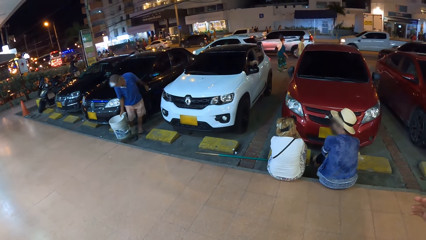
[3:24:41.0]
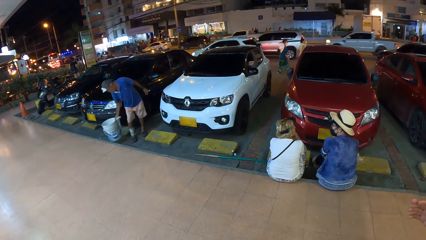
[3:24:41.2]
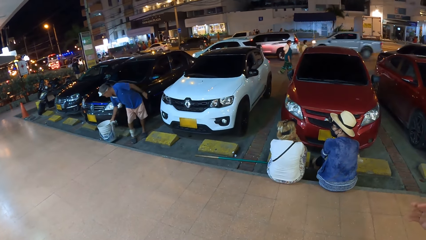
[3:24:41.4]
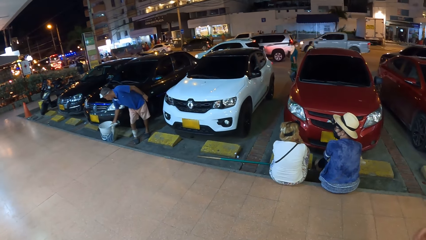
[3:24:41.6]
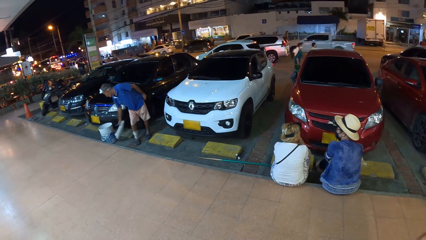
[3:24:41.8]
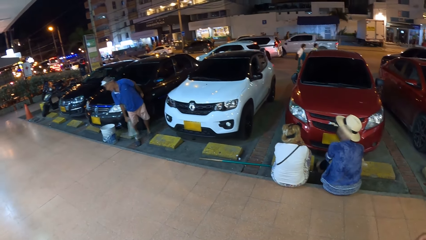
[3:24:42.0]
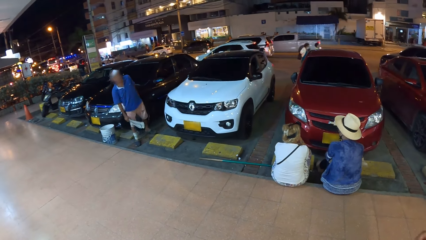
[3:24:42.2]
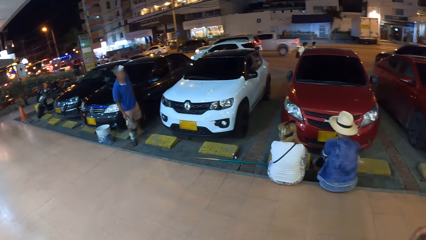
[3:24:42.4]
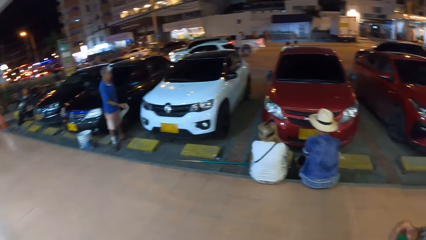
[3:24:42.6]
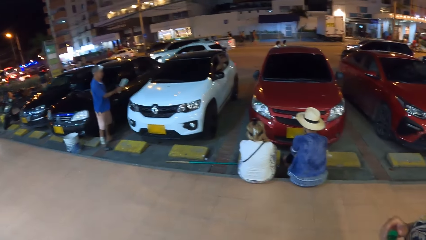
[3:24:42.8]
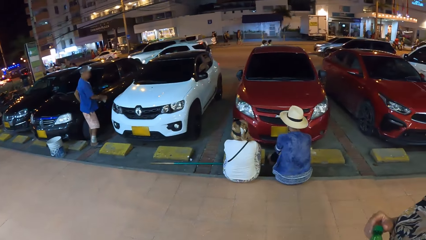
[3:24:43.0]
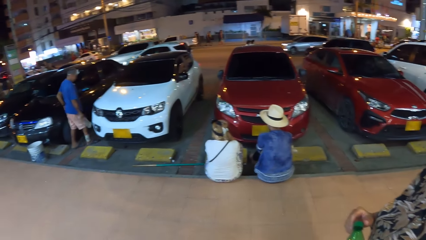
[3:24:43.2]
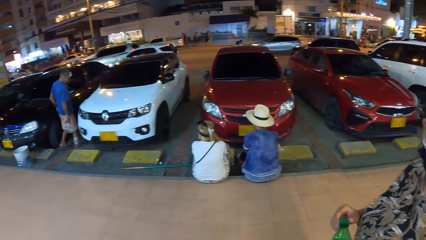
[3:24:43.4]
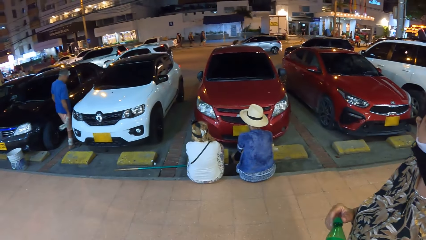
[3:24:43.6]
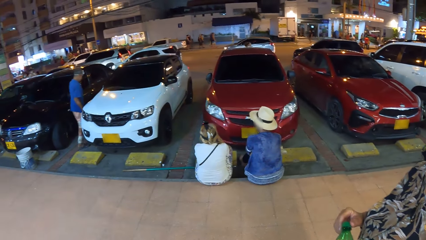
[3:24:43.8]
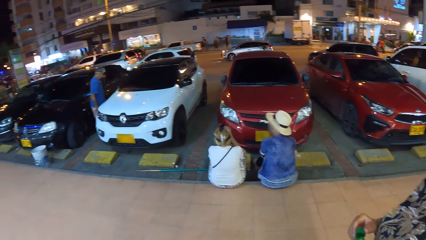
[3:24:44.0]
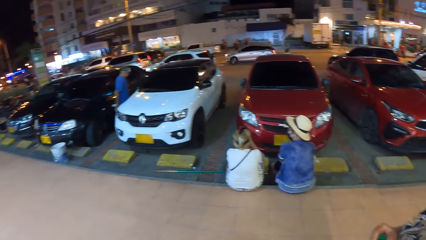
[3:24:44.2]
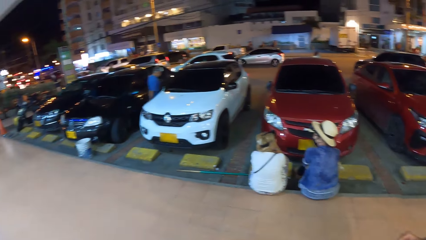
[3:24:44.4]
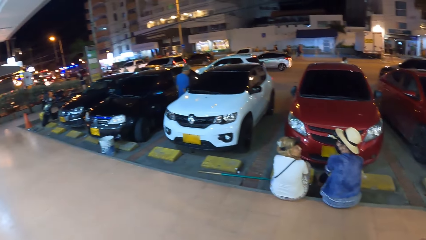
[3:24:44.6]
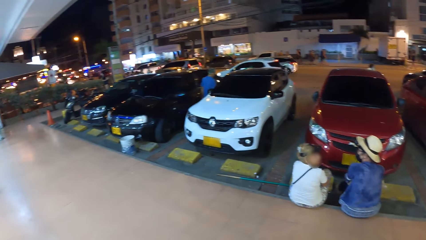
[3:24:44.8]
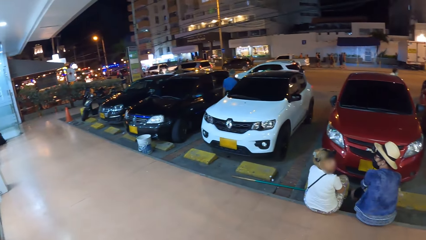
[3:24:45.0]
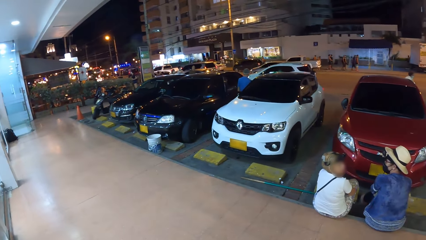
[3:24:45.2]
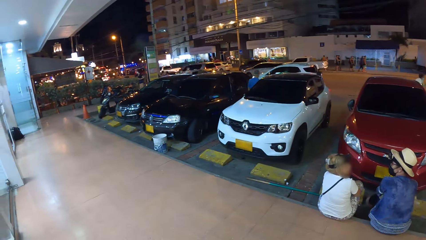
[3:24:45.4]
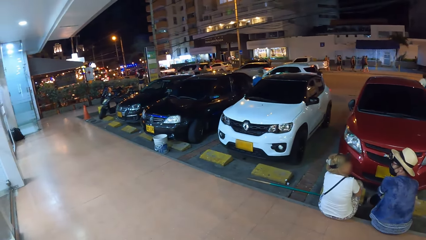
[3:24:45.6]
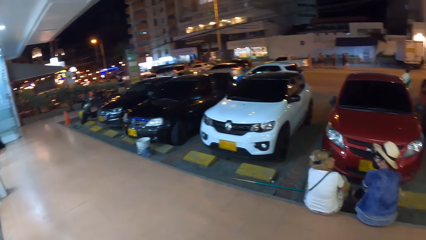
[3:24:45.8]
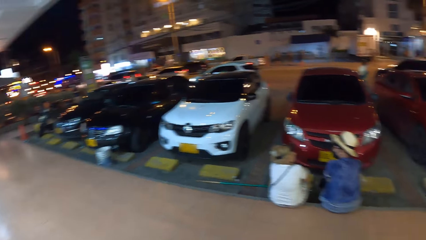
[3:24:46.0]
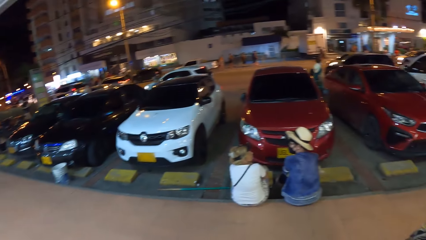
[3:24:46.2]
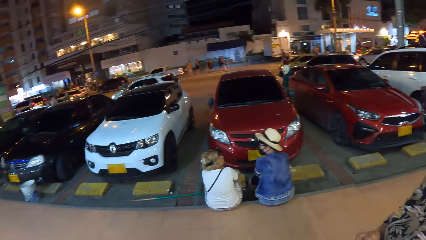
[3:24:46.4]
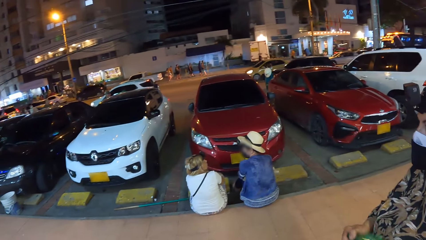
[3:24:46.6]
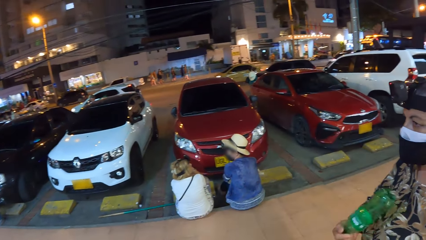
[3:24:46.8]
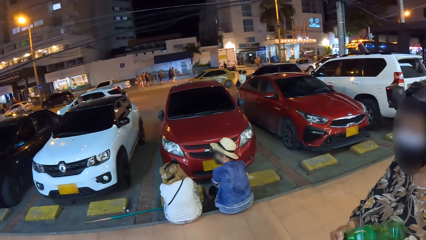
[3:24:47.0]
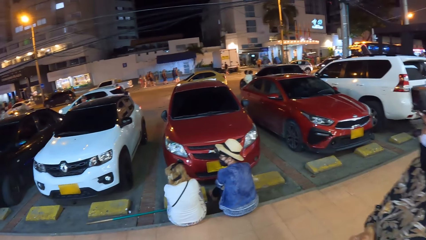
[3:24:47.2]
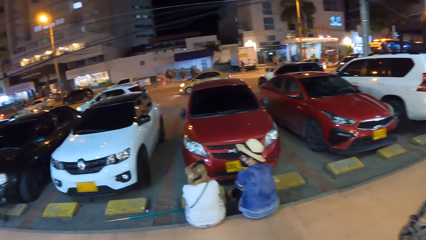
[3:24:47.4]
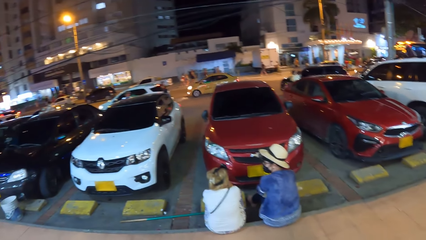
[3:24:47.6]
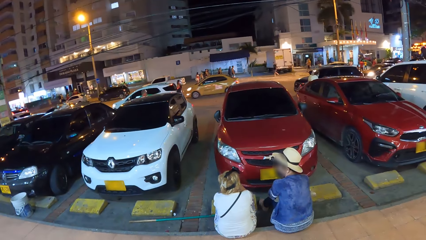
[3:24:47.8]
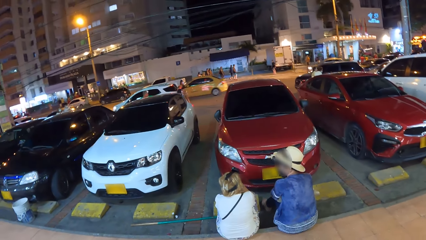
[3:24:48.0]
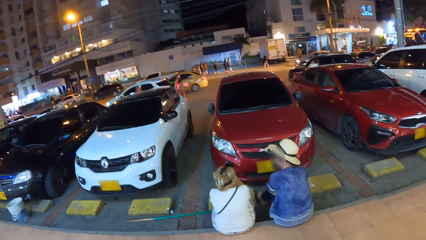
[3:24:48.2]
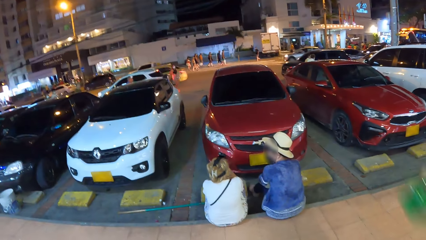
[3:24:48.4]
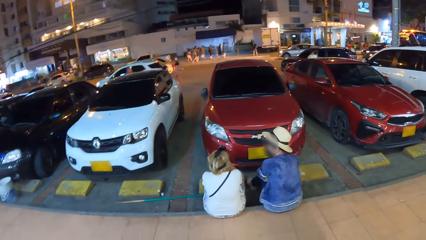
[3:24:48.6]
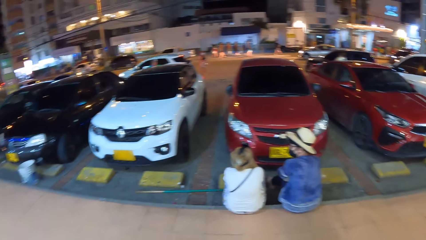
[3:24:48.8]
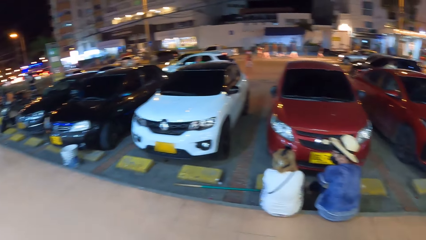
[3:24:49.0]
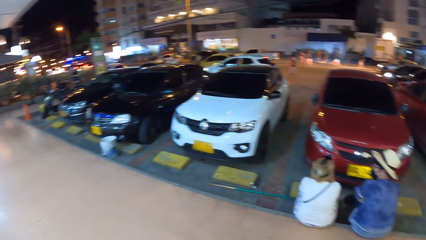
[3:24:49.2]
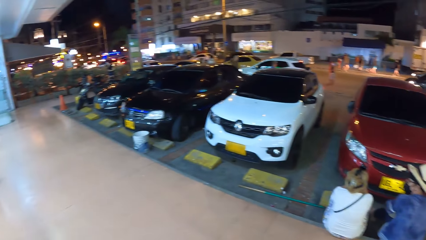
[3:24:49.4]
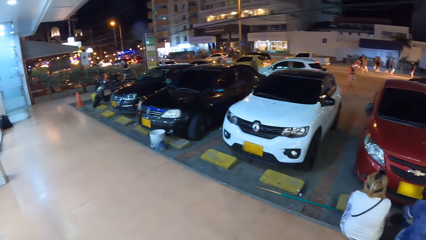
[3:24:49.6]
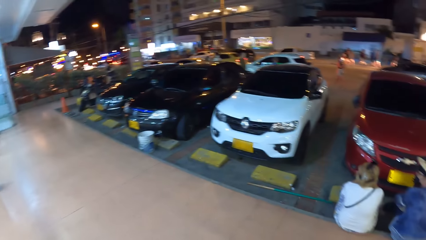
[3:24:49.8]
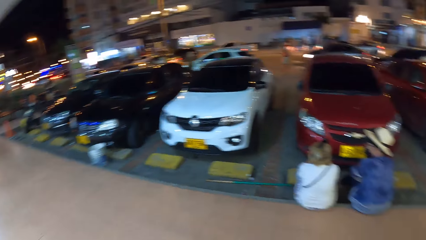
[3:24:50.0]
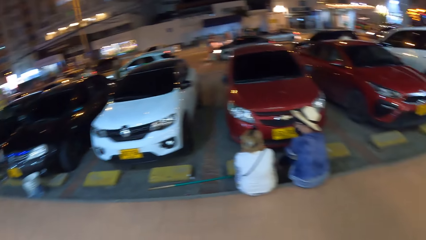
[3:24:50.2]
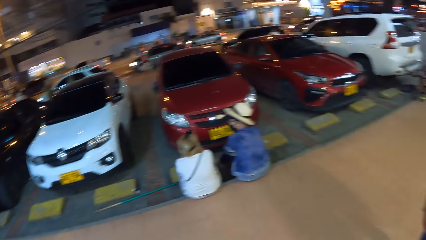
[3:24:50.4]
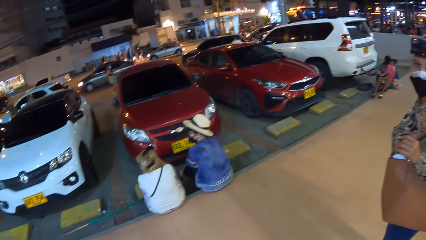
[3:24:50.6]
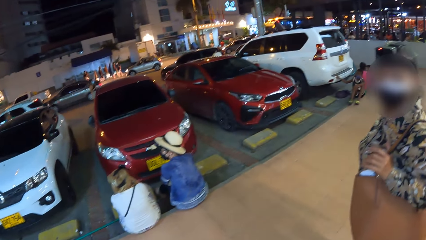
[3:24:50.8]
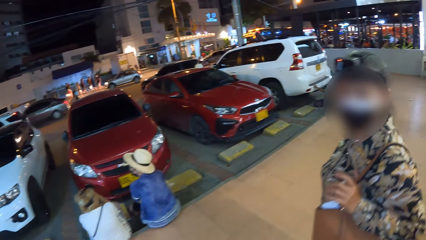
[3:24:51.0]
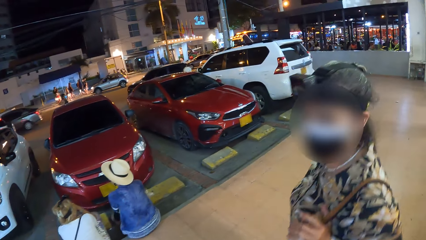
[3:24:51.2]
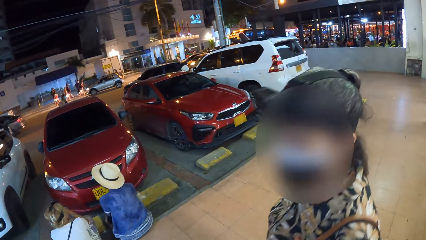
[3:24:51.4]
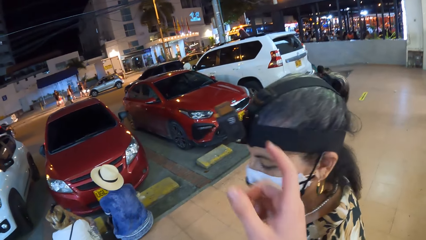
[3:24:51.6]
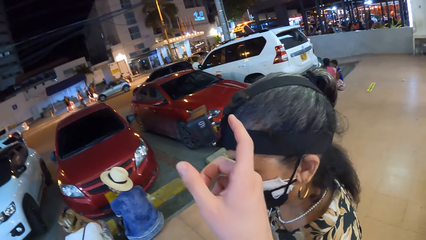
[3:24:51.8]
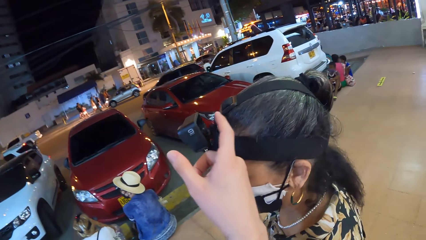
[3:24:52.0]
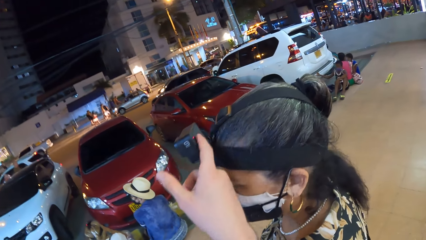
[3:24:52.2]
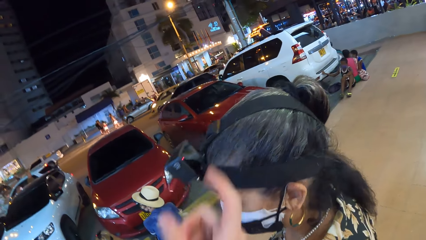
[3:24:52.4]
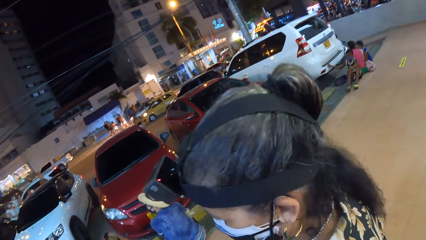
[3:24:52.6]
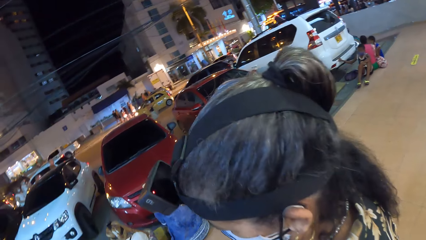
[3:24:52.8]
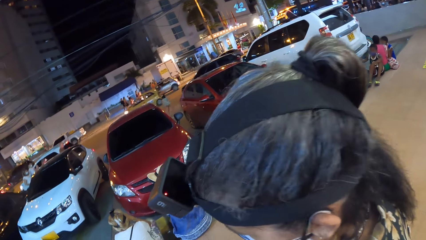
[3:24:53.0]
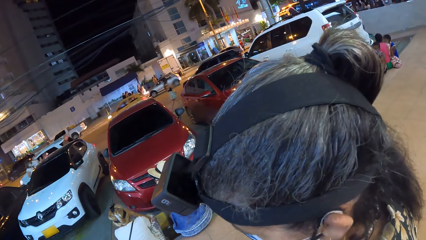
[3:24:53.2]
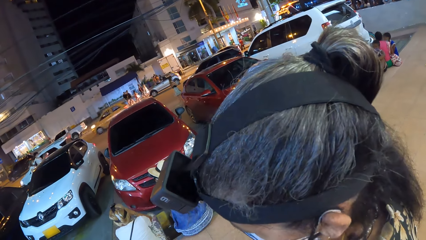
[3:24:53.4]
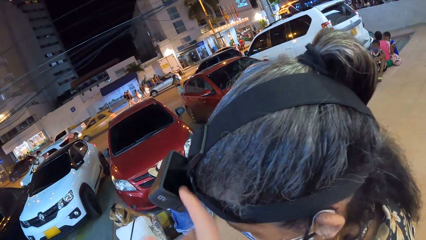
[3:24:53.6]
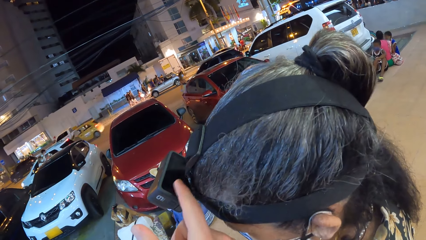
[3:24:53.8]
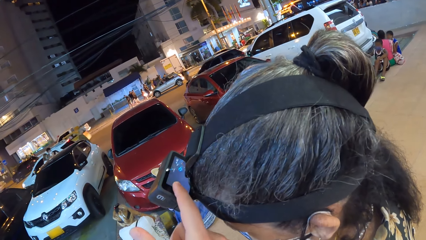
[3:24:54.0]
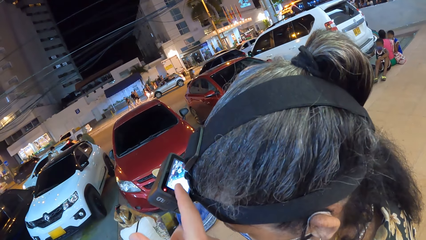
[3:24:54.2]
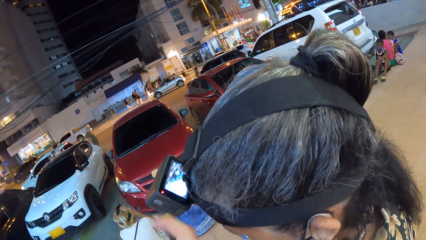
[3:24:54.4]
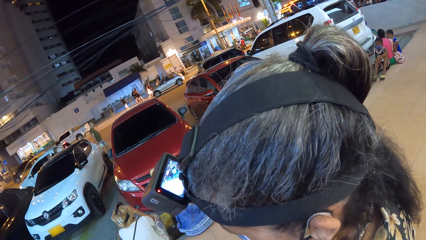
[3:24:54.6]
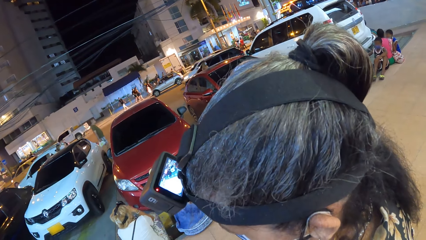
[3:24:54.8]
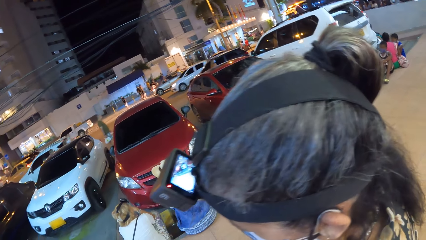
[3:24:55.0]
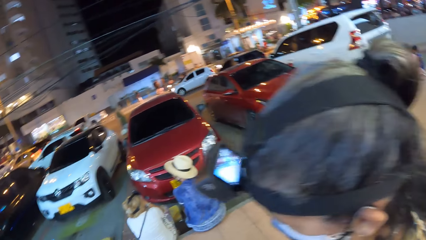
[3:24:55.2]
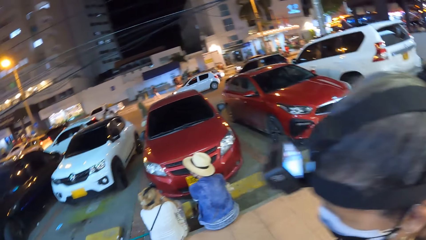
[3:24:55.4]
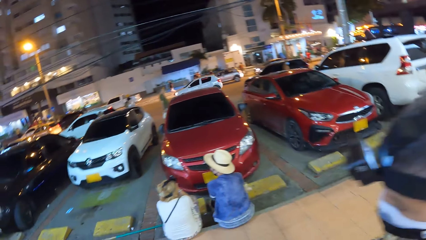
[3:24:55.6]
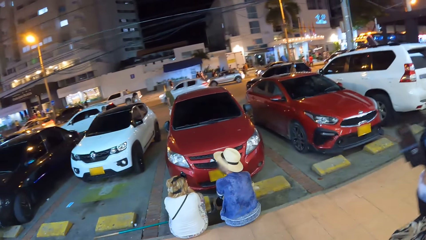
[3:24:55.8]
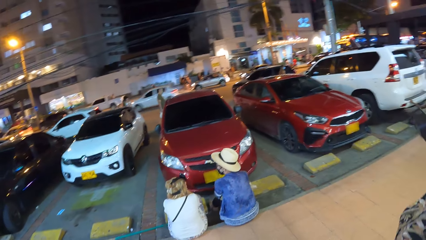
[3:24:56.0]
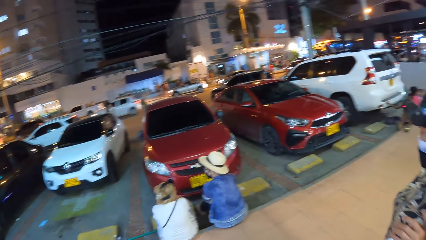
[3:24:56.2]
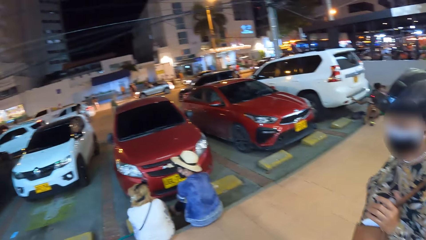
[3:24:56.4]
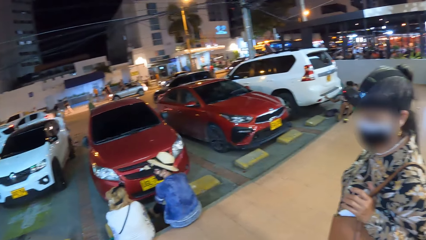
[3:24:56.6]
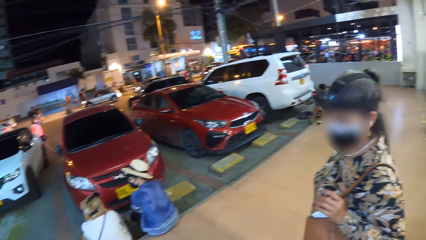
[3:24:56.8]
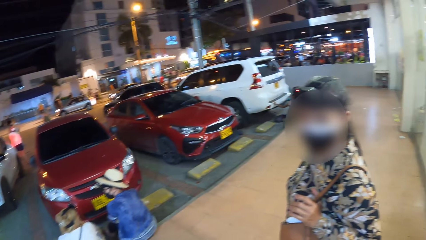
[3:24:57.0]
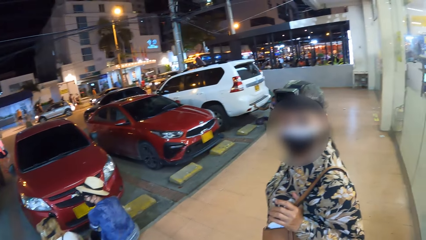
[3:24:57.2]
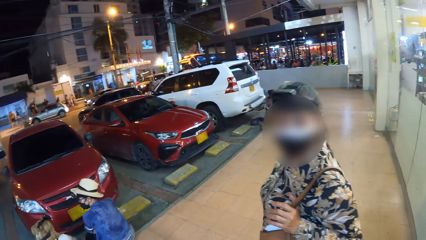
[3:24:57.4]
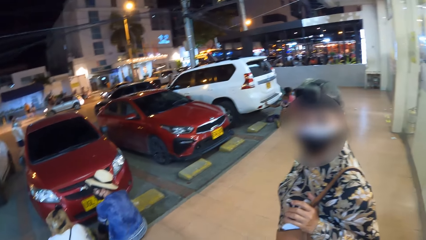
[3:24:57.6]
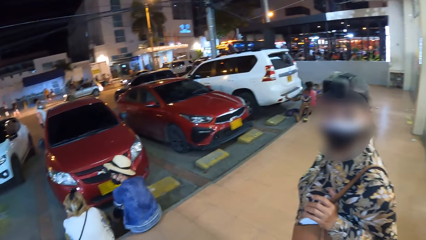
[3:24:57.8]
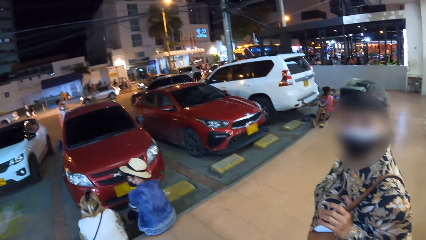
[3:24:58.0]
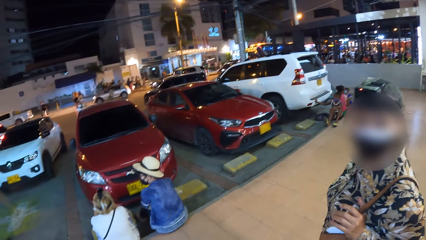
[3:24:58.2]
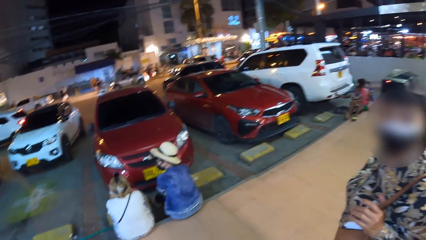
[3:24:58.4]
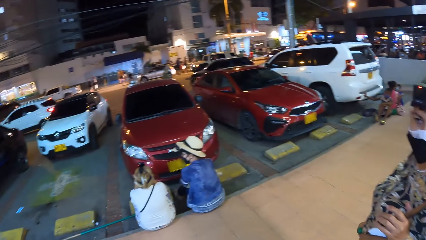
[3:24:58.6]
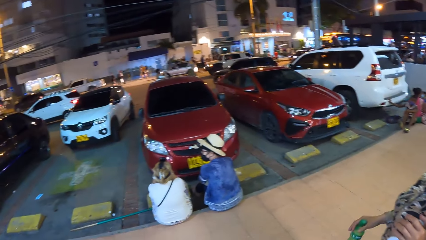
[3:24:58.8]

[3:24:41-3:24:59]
The man drops the bucket on the floor with his right hand. The woman shakes the water bottle with her right hand. The camera wearer touches a camera on the woman's head with his right hand. He looks around.
